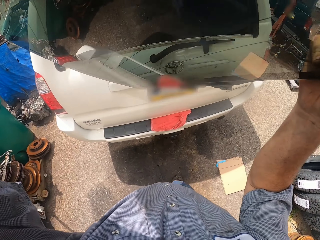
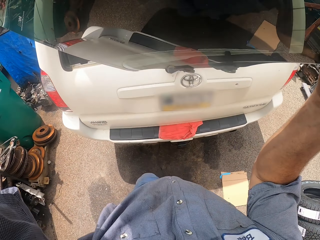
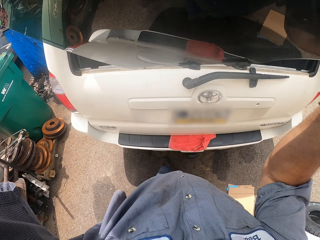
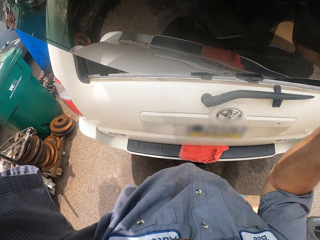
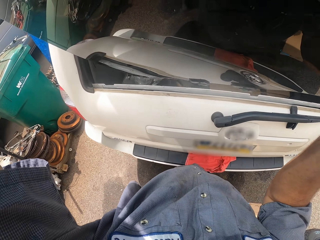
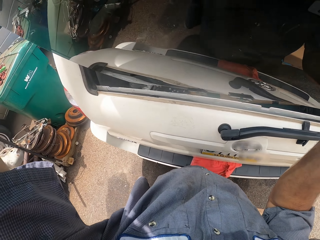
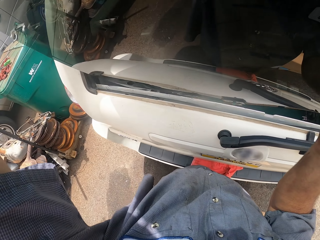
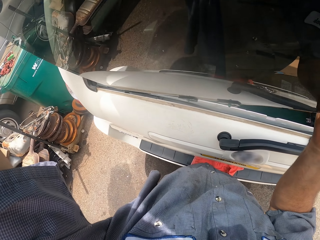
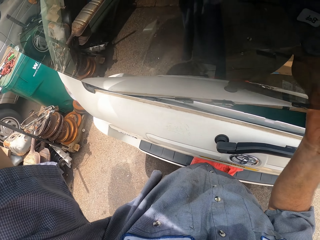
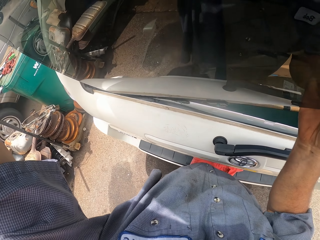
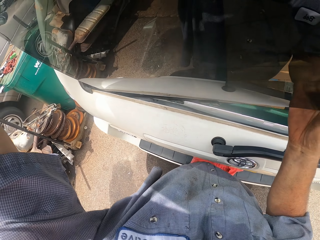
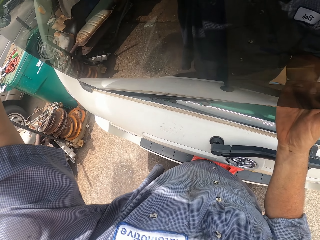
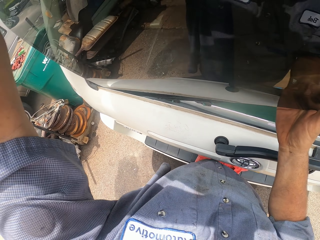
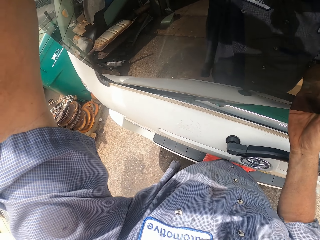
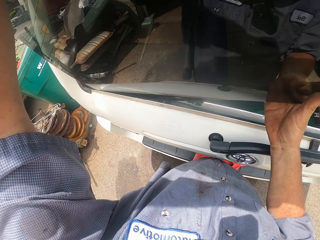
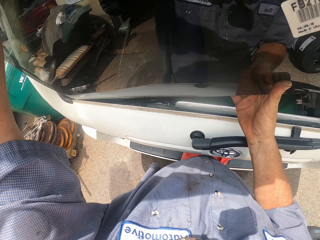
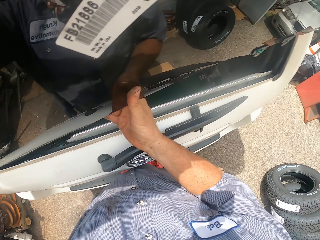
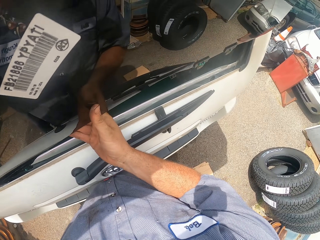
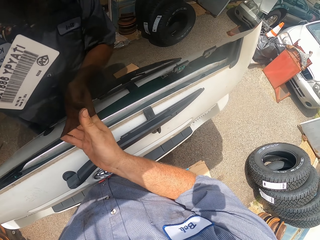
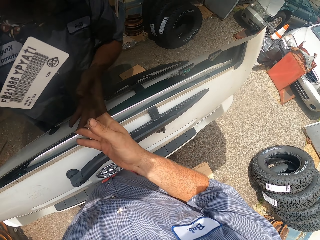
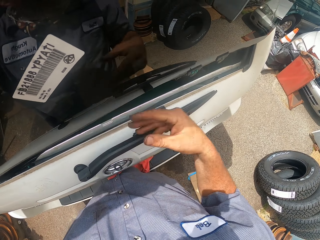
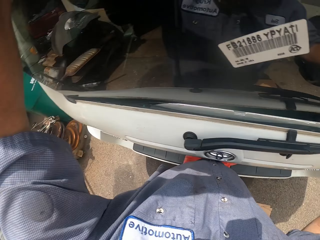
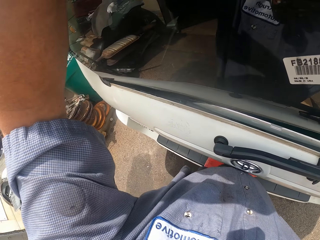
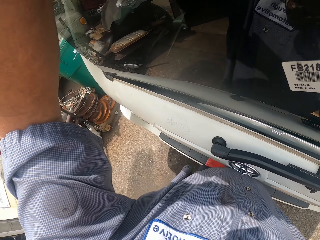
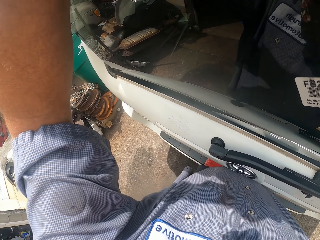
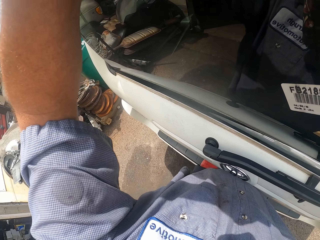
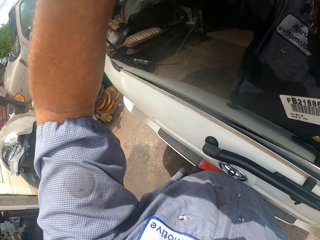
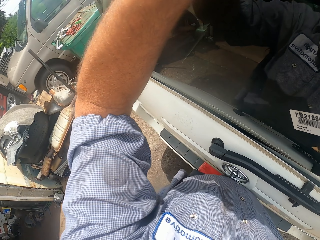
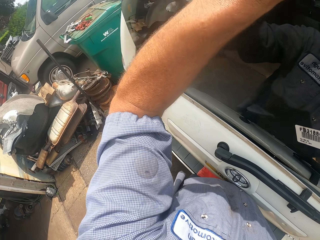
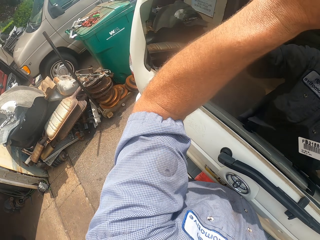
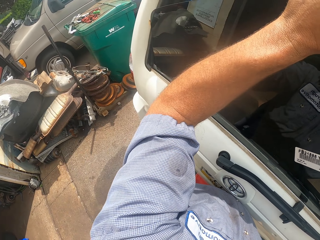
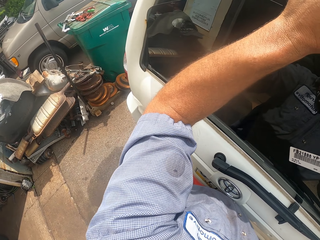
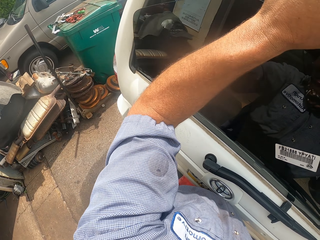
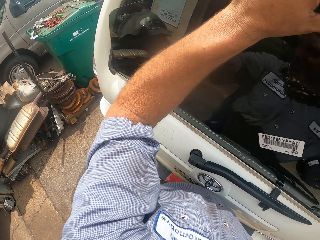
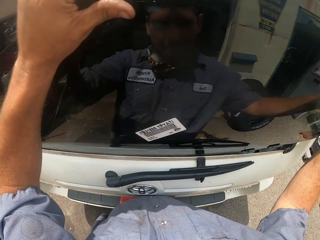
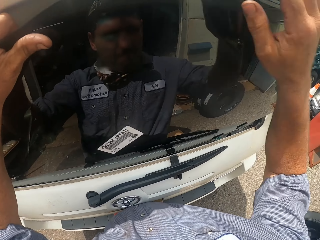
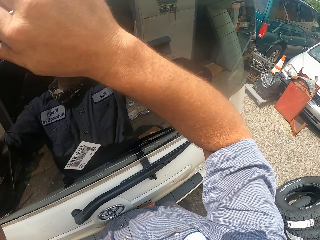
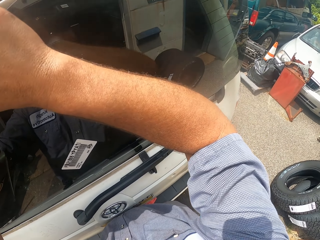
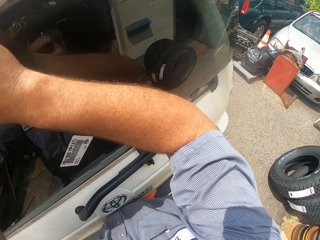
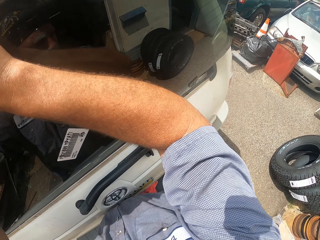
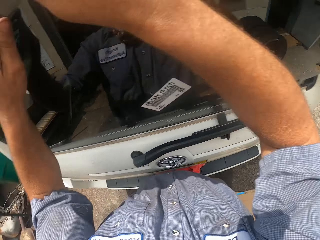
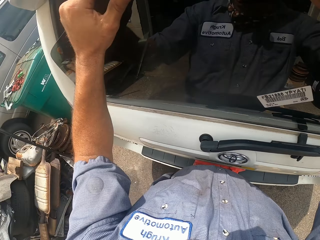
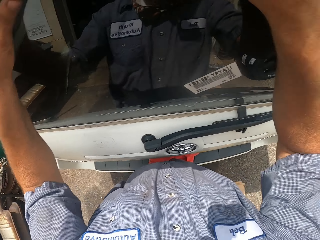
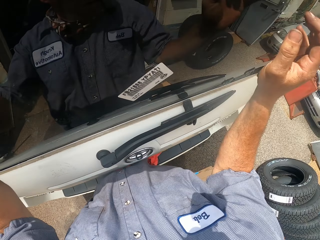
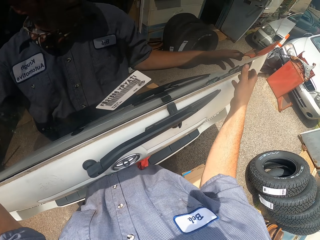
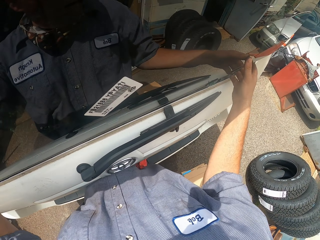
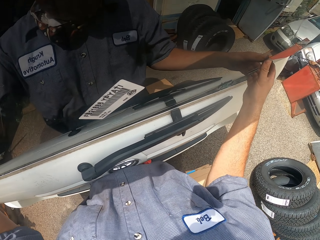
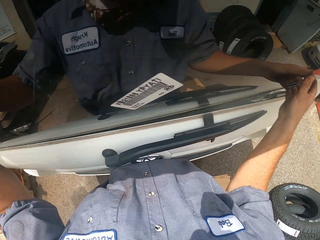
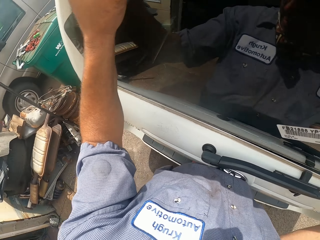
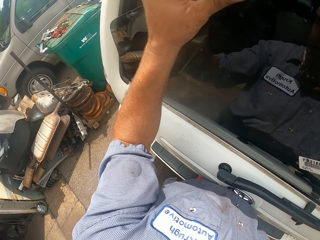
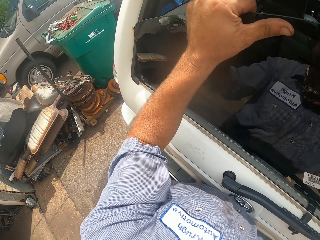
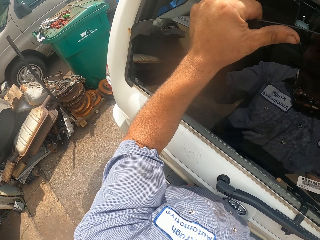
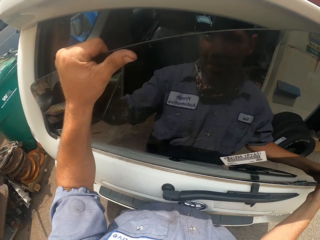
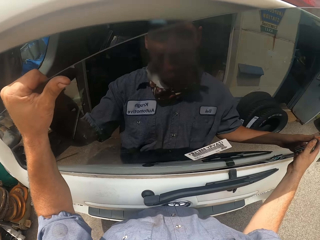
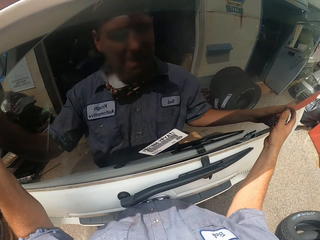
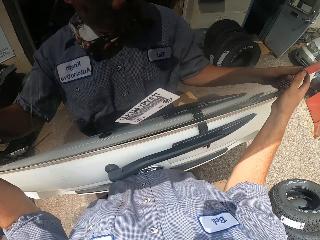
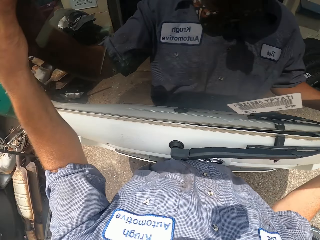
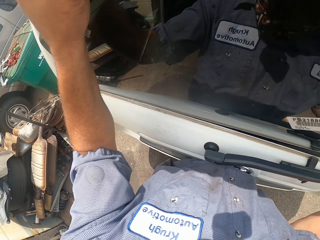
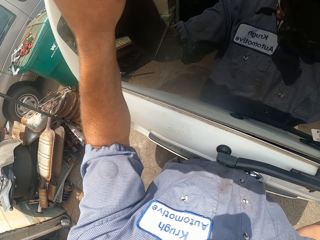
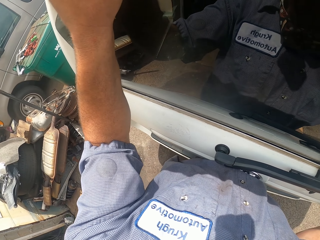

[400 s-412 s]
The camera wearer fixes the rear windshield in place. They put the glass in the car.

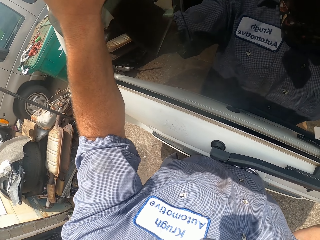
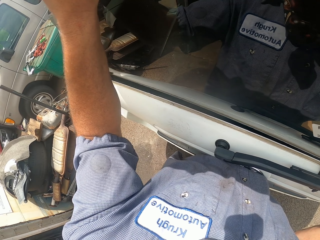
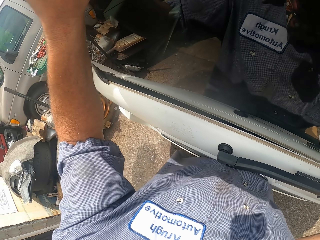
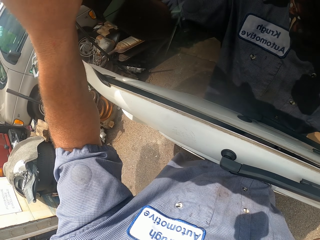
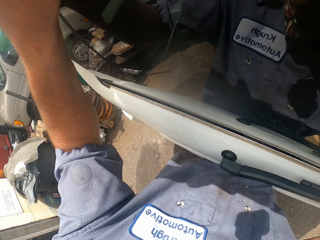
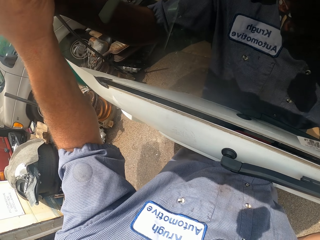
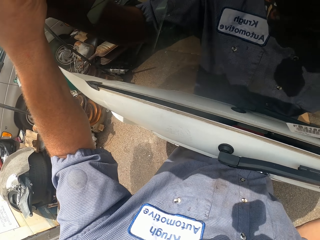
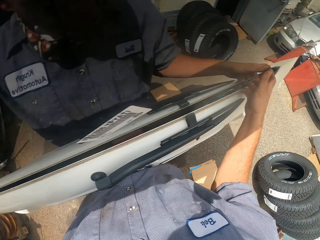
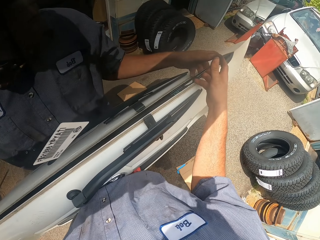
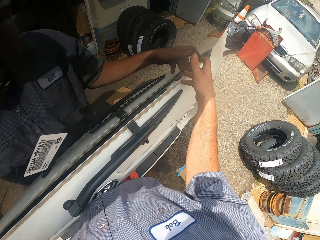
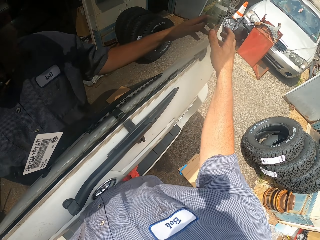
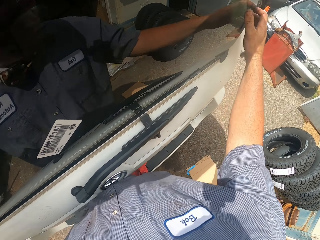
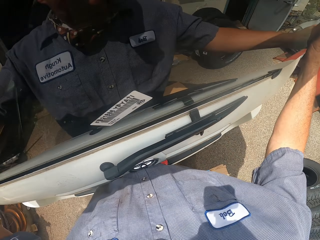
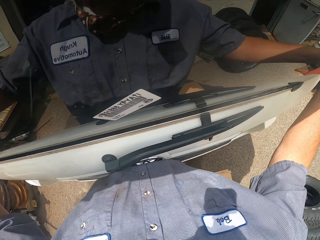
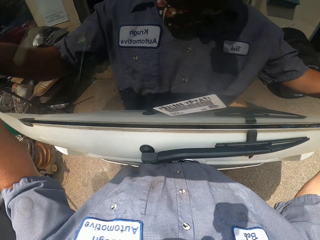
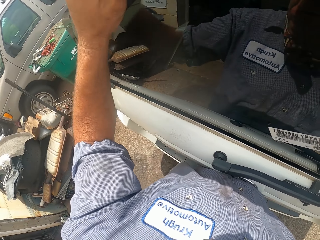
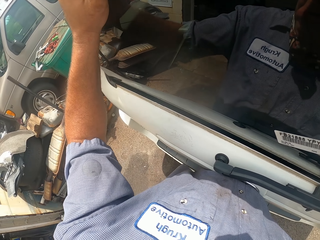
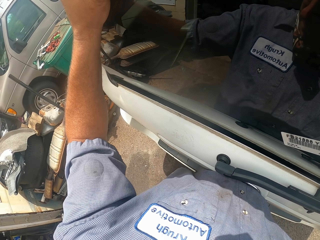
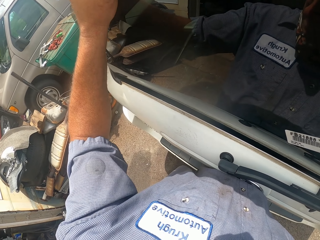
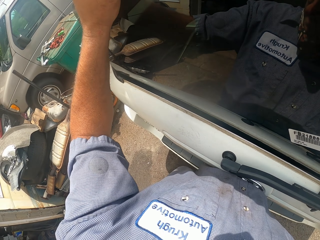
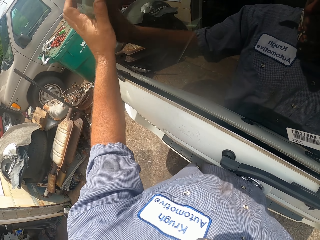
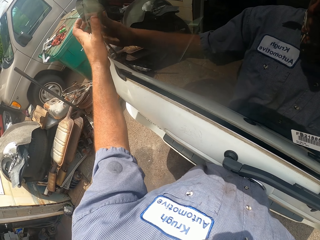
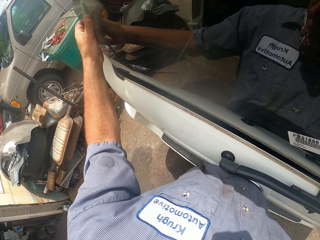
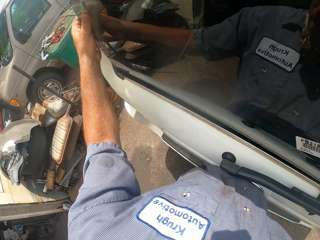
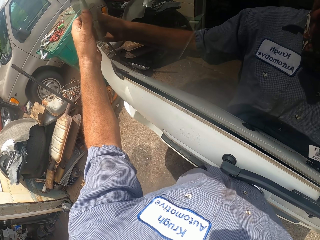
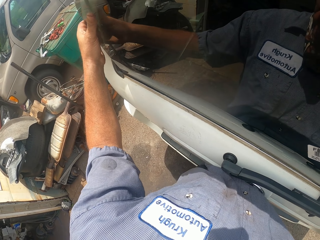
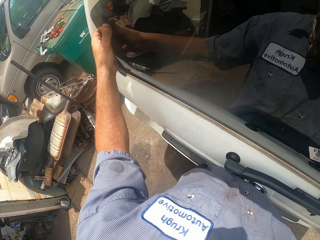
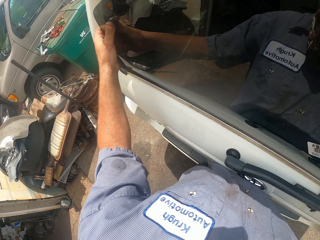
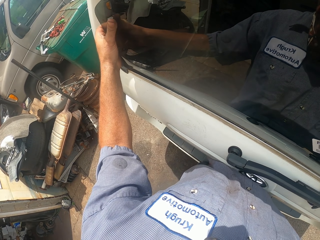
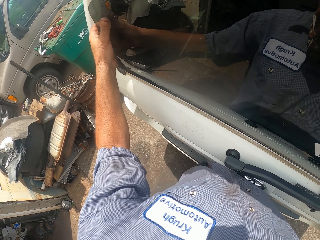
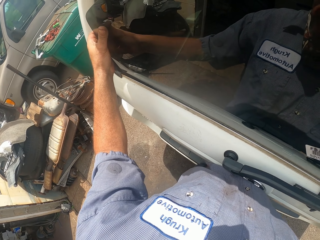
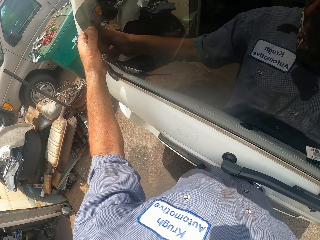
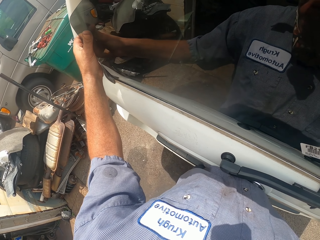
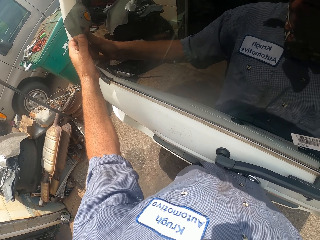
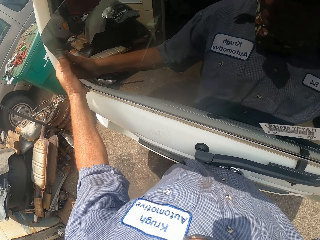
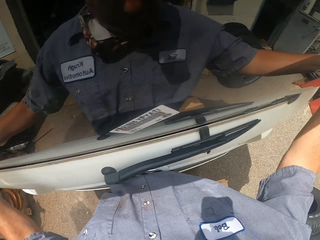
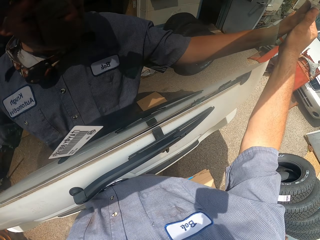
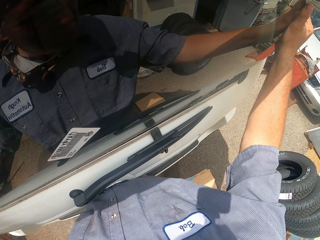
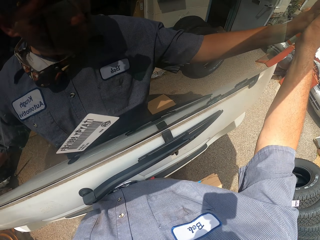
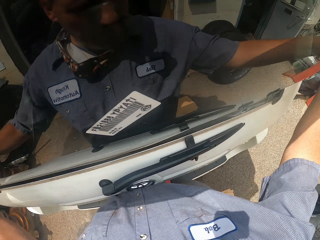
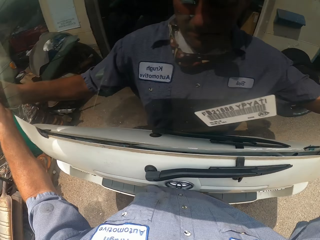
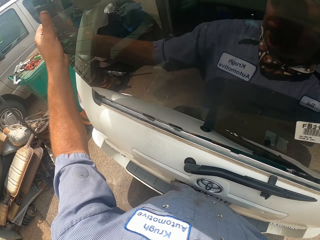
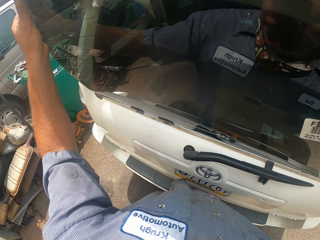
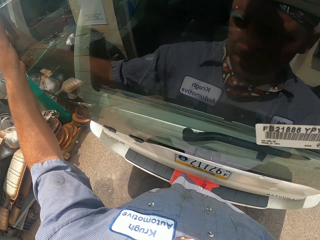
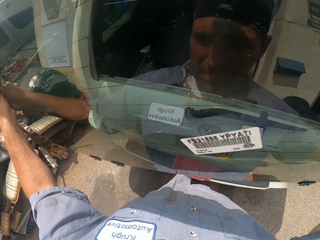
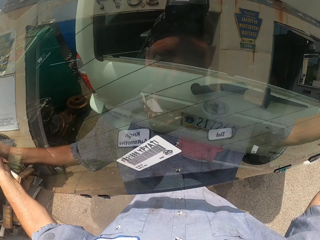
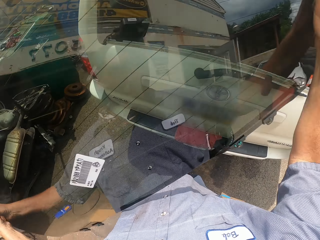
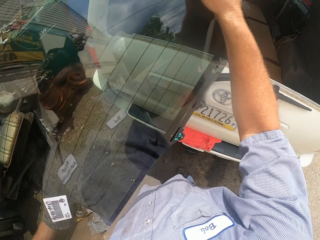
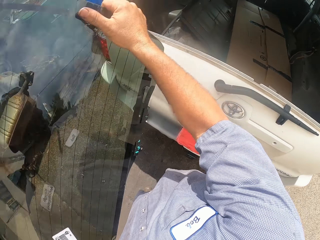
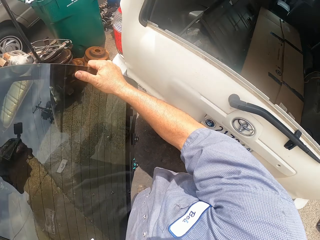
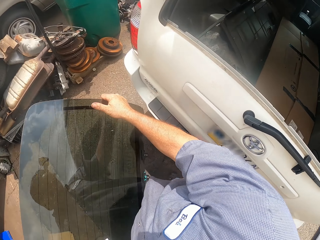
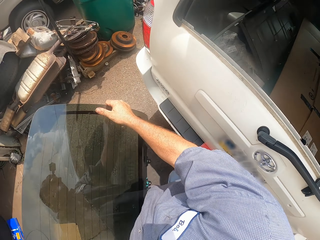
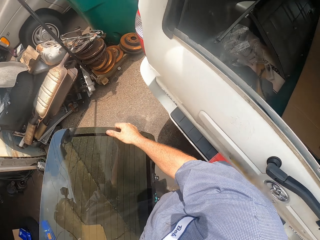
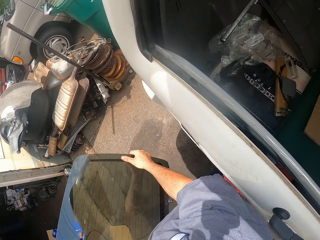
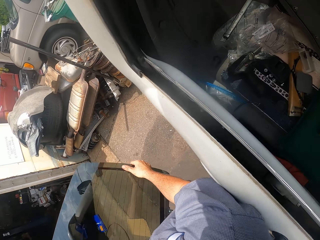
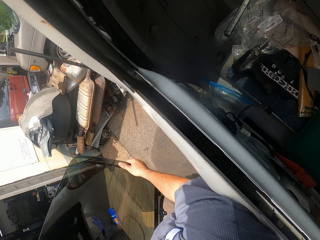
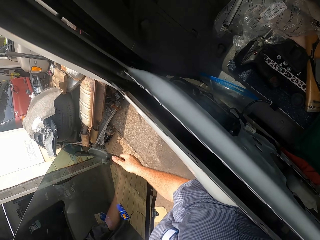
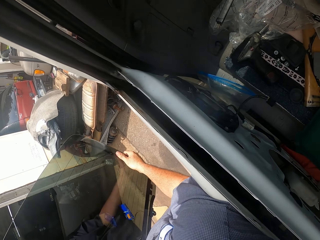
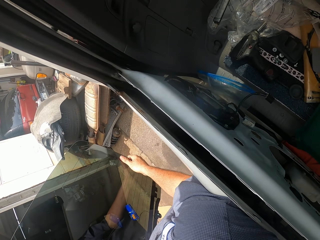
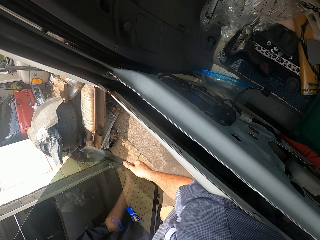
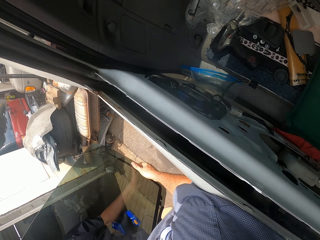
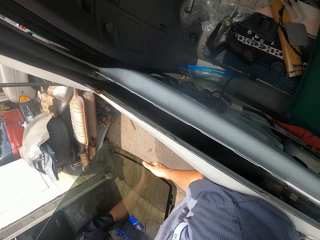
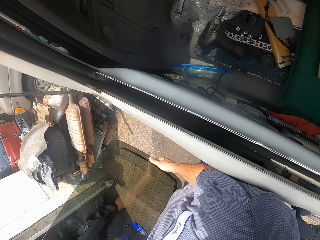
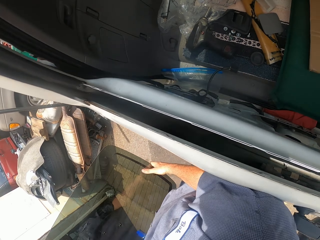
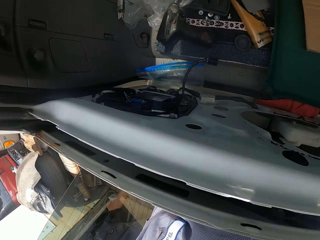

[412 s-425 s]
The camera wearer removes the rear windshield. They peek in the rear.
